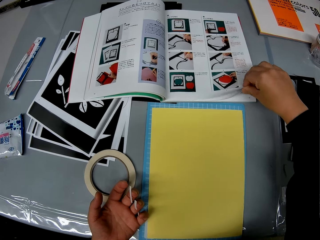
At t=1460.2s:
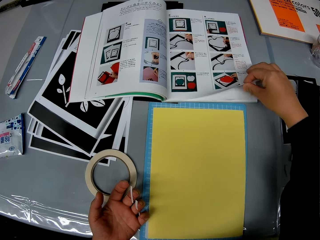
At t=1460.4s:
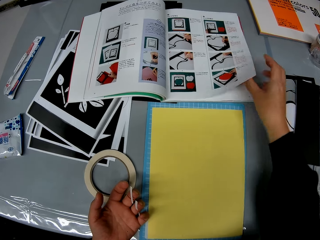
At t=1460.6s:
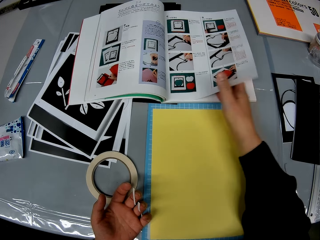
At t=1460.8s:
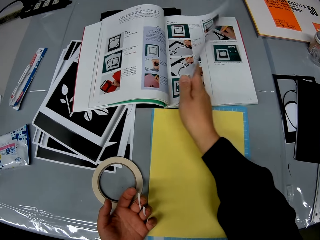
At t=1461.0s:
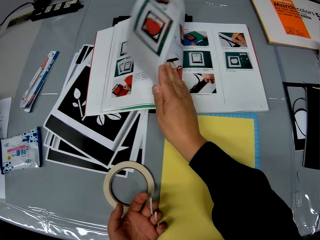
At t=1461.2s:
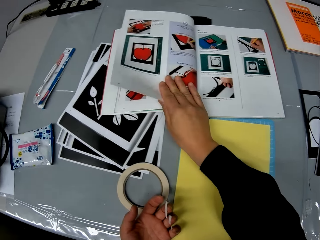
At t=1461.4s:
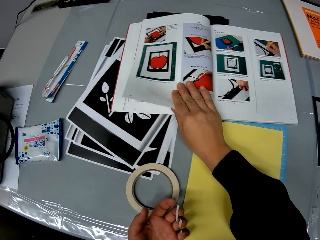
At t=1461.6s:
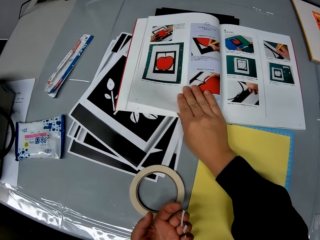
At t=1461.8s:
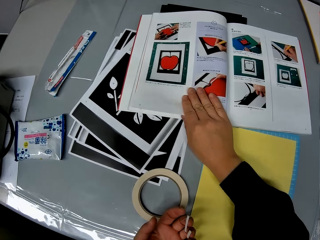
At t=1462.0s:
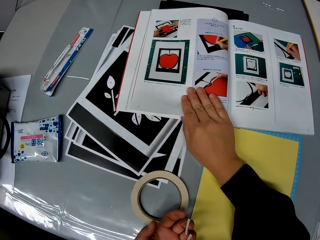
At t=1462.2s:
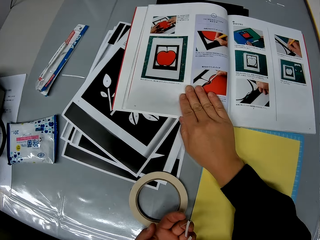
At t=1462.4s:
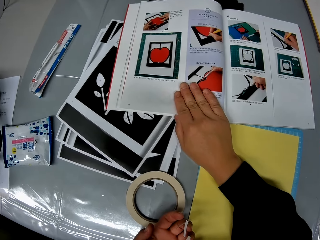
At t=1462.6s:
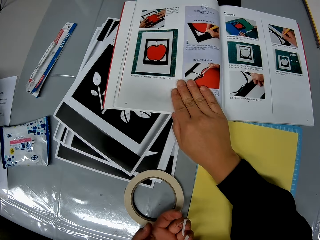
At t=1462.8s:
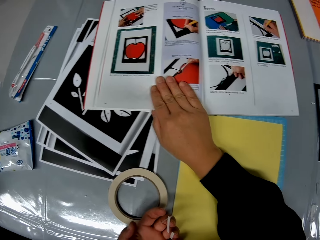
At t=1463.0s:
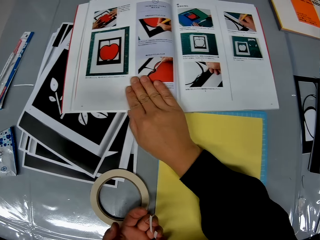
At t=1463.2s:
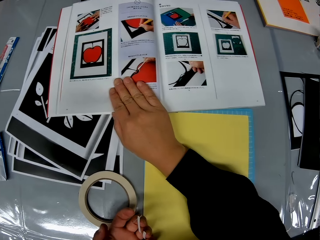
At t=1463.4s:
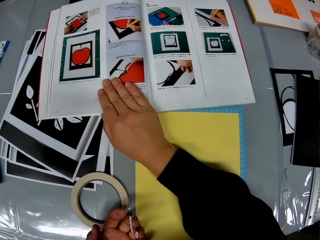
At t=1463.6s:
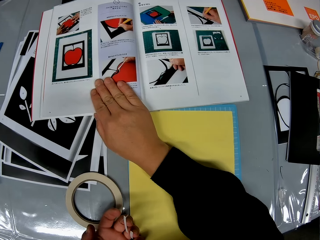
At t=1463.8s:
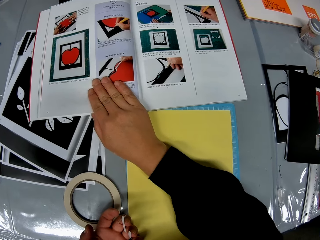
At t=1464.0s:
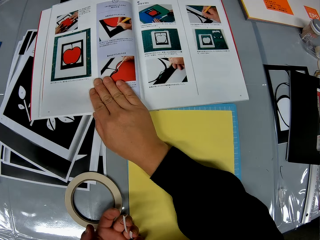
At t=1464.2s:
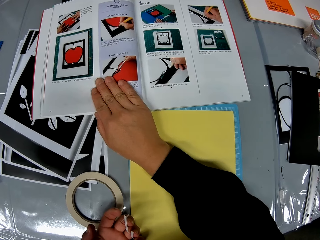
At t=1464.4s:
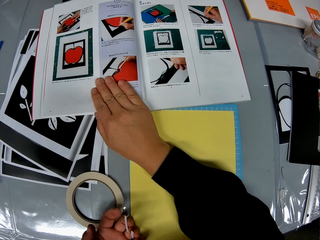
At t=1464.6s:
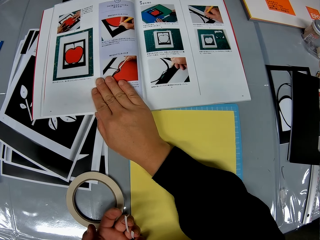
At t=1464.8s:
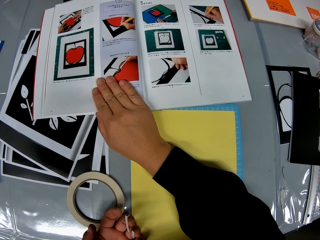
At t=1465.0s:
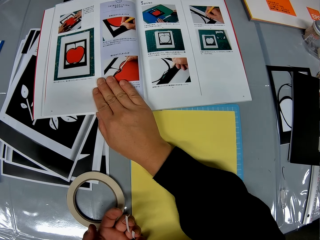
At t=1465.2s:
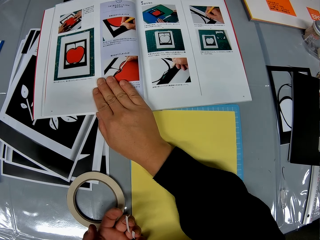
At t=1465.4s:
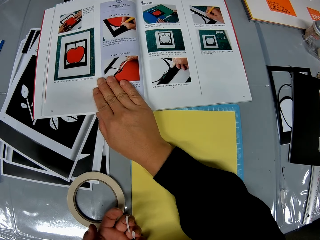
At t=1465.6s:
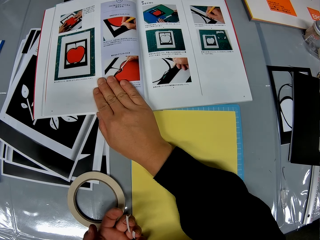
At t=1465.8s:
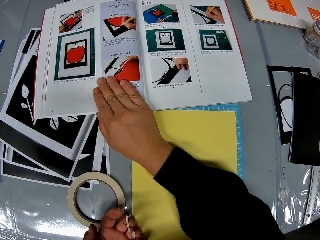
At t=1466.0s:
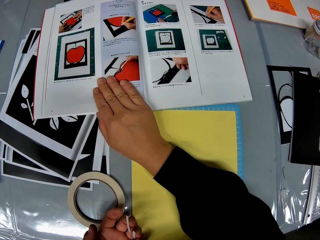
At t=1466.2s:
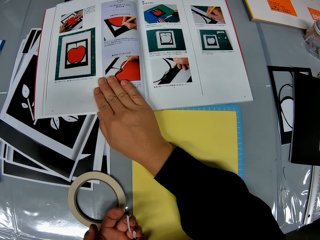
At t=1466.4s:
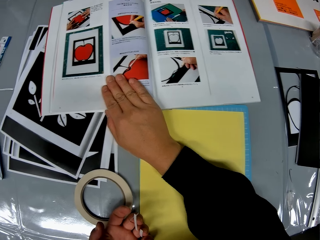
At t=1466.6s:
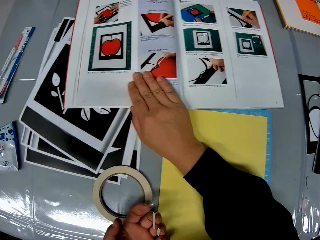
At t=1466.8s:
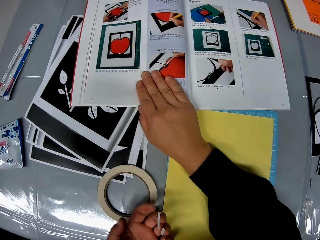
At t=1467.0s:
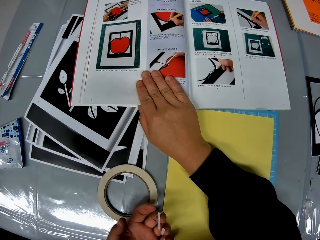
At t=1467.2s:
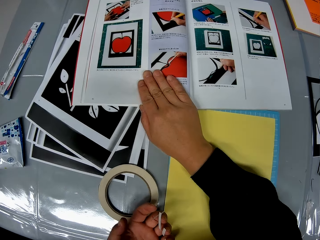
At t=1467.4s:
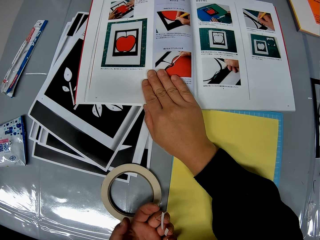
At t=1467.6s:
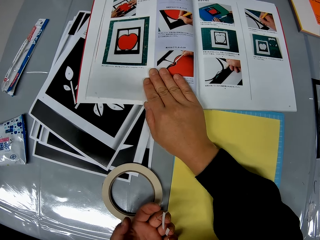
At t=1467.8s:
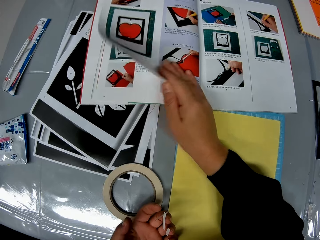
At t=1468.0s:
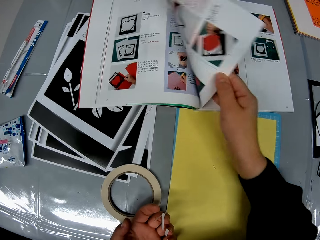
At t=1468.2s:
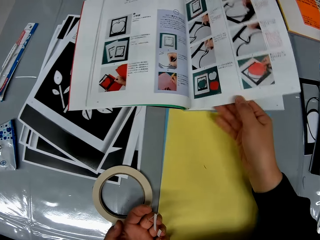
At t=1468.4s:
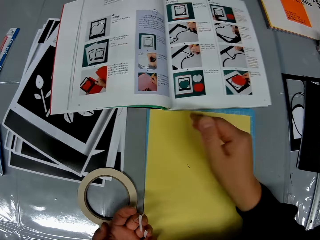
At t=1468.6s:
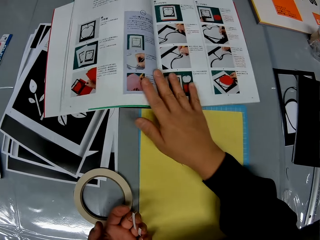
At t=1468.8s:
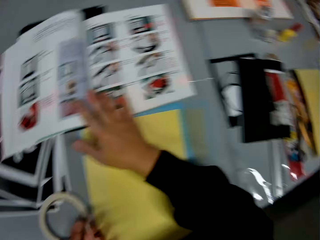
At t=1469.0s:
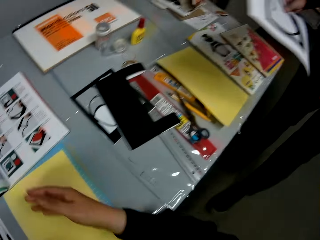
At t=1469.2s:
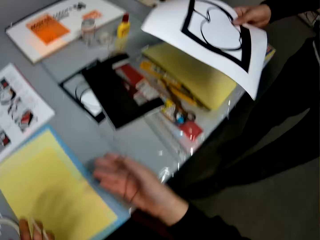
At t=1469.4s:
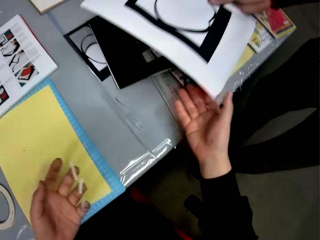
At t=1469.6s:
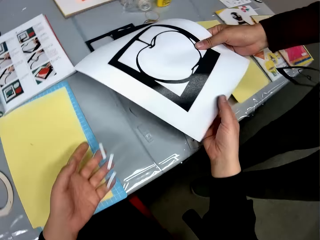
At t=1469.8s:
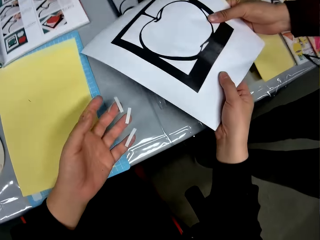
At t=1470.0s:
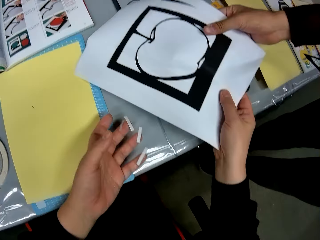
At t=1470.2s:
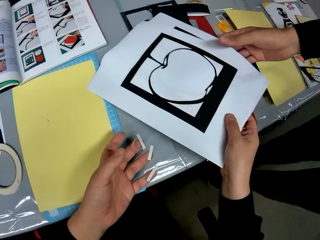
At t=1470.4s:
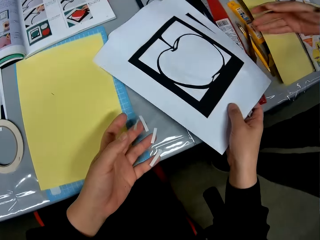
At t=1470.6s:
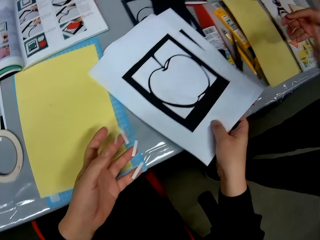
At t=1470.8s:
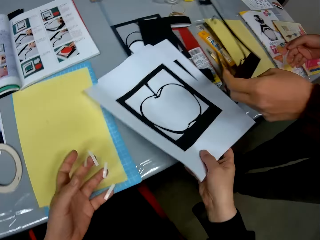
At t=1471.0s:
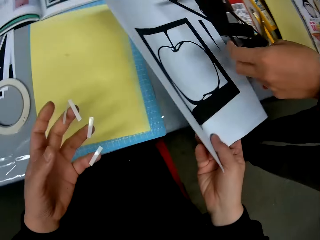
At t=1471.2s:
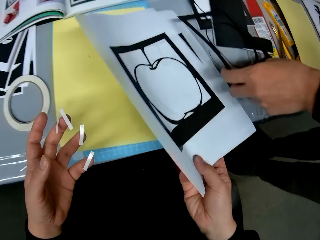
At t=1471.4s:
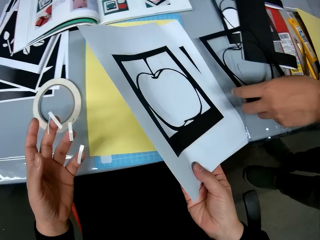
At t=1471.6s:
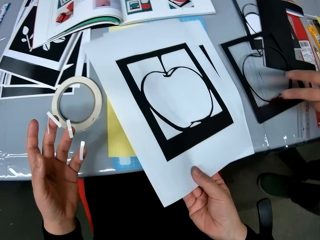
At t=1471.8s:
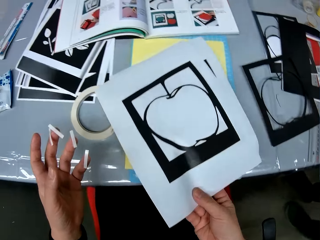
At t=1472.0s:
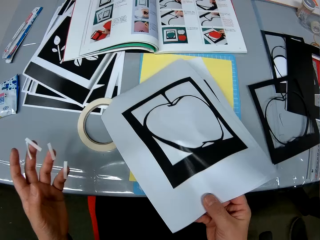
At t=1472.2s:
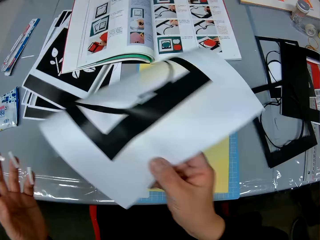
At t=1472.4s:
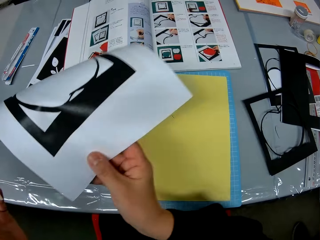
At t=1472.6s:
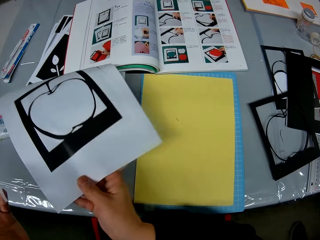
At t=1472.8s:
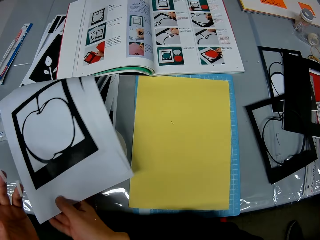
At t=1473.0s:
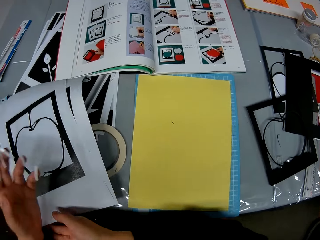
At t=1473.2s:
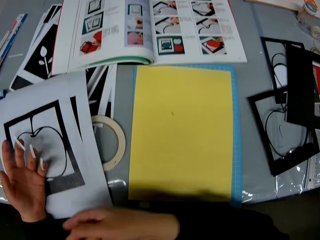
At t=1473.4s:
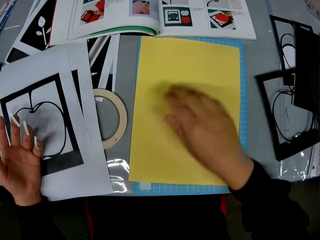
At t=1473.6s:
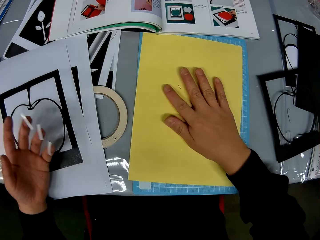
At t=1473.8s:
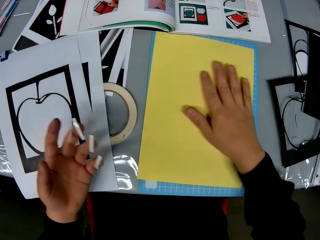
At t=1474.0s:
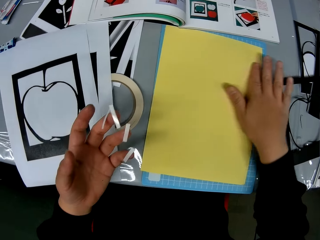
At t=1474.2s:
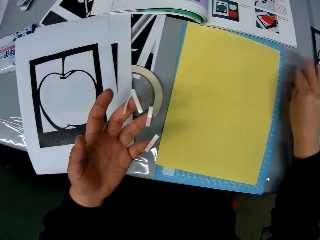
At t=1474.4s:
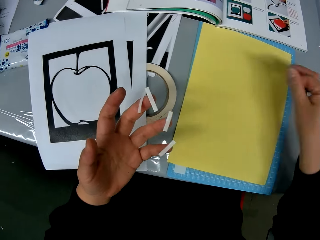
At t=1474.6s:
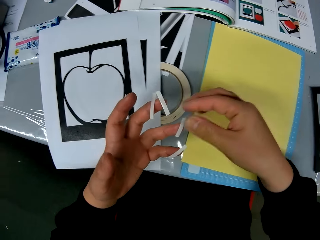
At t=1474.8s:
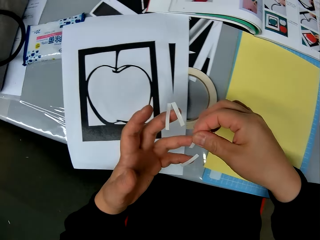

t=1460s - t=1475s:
The camera wearer looks at the manual. They flip the page of the manual book back to the previous page. They hold the manual and pick the manual from a man. The man gives the camera wearer two apple crafts on white papers. The man places another apple craft on the table. The camera wearer places the apple crafts on the white papers on the left side of the table. They straighten the crafting paper on the table.

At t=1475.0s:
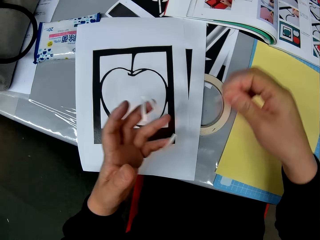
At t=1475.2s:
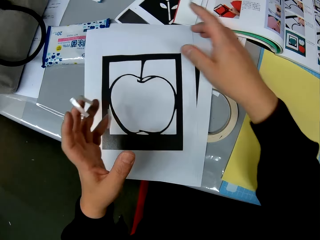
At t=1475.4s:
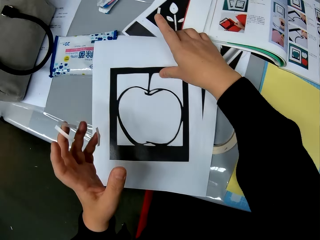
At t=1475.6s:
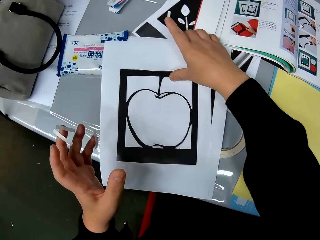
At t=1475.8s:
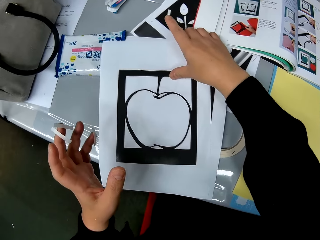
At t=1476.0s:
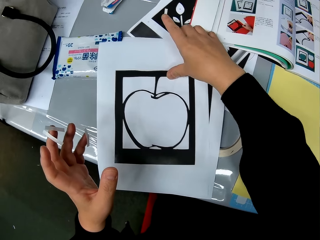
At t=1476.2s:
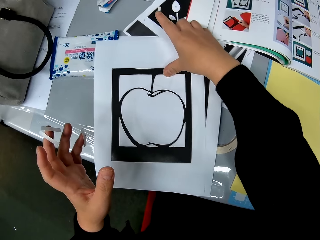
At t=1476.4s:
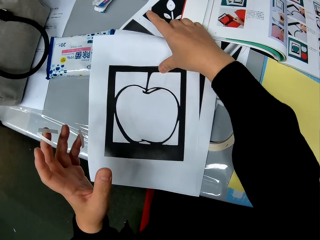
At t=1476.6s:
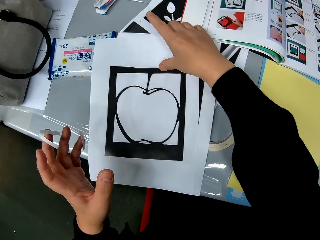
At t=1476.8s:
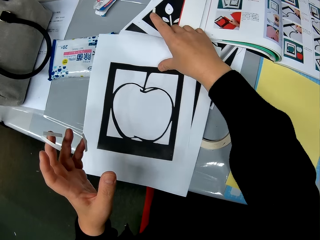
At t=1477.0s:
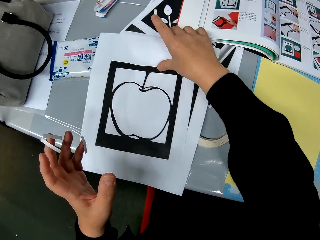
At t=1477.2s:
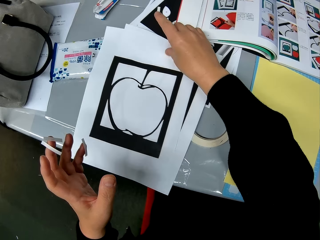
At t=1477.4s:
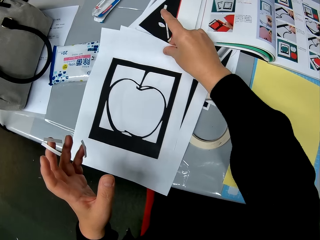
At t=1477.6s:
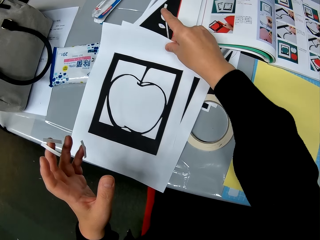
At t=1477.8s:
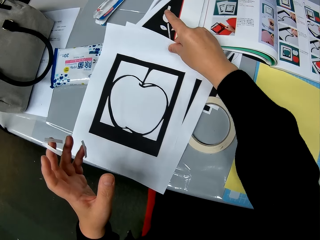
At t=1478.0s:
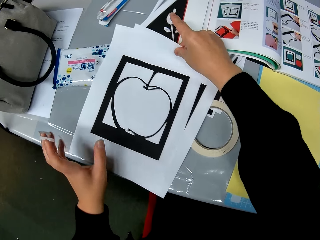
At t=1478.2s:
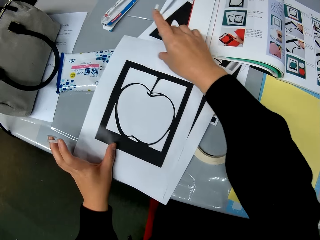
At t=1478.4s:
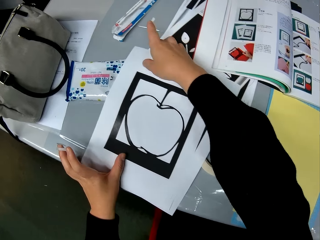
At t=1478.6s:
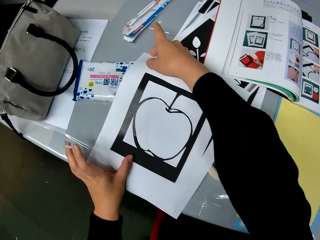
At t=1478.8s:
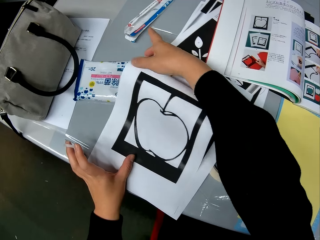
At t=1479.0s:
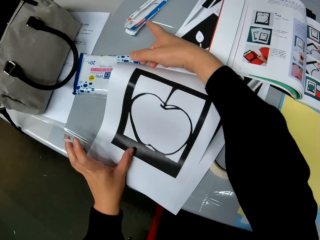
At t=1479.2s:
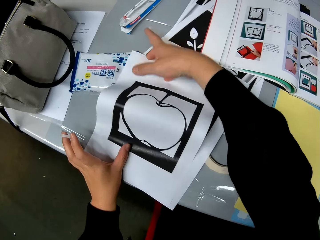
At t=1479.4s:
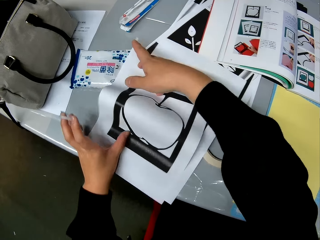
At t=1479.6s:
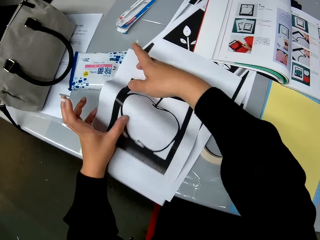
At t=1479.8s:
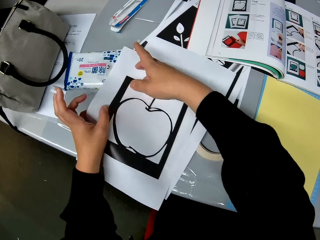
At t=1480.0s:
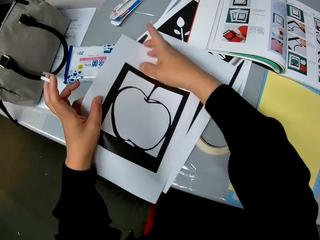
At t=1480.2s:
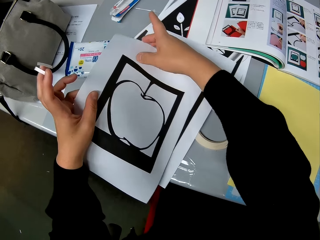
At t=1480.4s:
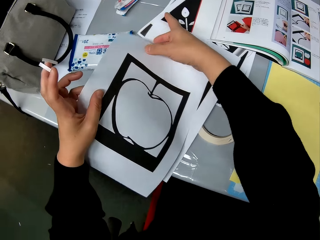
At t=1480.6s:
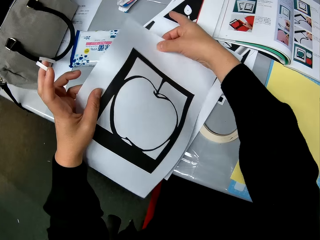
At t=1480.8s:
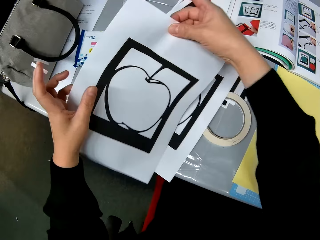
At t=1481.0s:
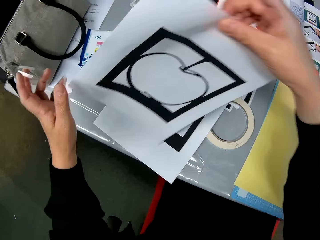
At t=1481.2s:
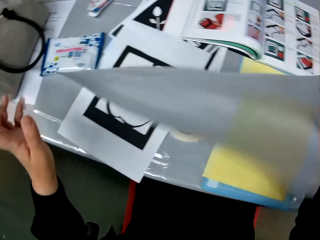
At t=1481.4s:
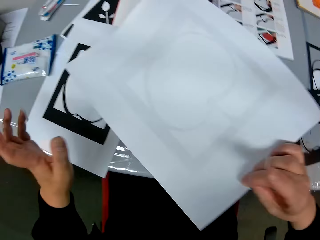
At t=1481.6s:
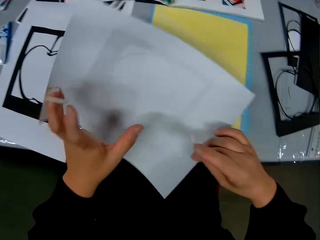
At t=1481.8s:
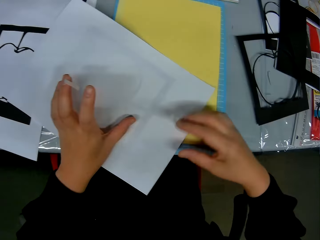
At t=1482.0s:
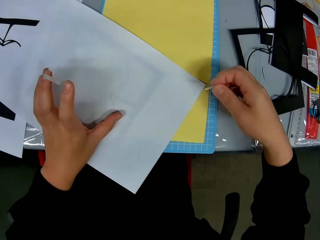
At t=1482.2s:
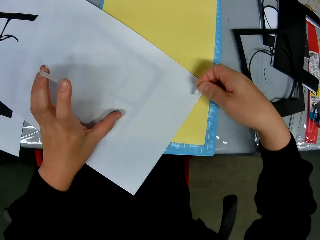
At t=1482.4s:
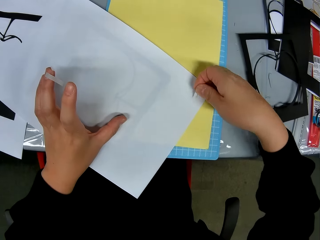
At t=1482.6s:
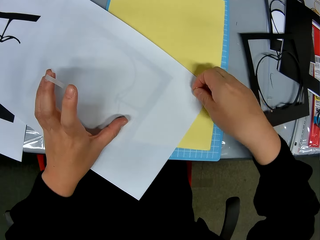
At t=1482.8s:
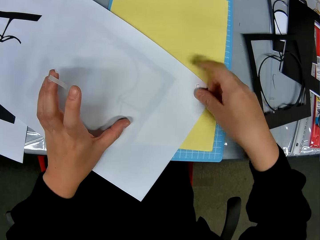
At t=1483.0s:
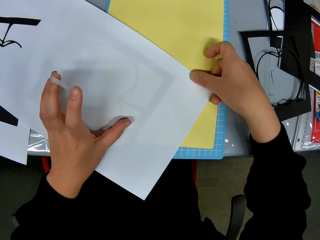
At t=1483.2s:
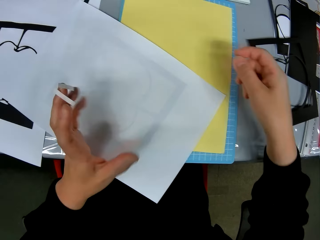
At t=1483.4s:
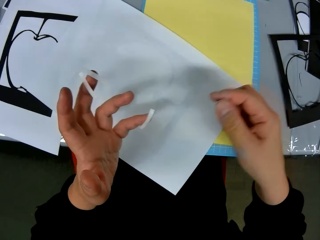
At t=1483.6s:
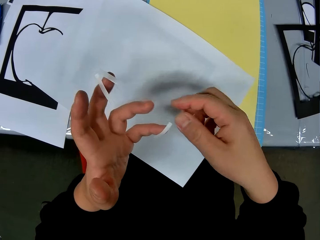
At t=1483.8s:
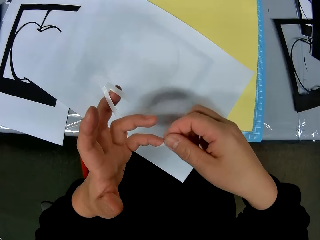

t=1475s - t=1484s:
The camera wearer takes a paper tape piece from one of his left fingers. He picks the crafting paper from the left side of the table. He takes one of the papers of the apple craft. He turns it over on the table. He puts the crafting paper on the table. He places the paper tape pieces on the paper.
